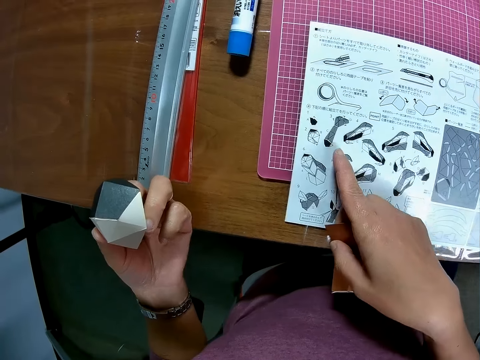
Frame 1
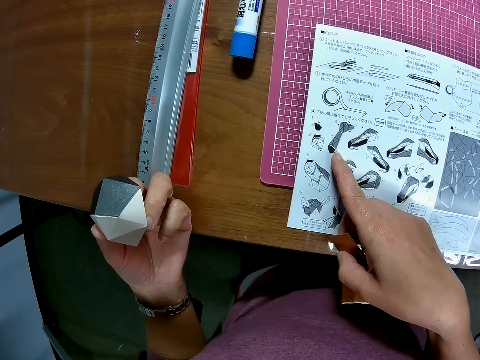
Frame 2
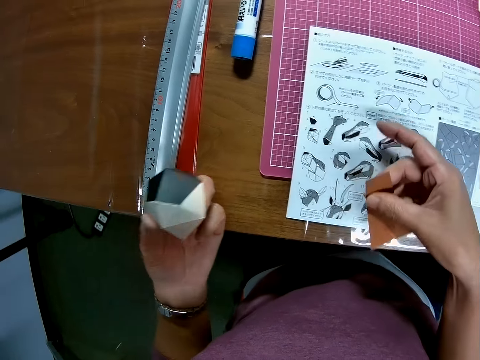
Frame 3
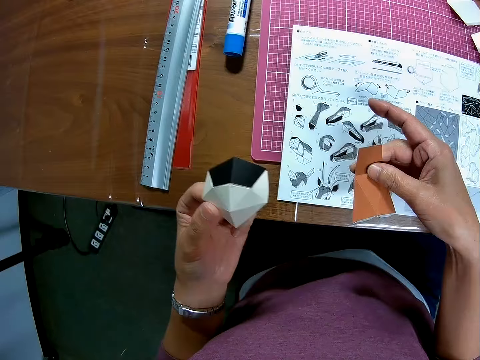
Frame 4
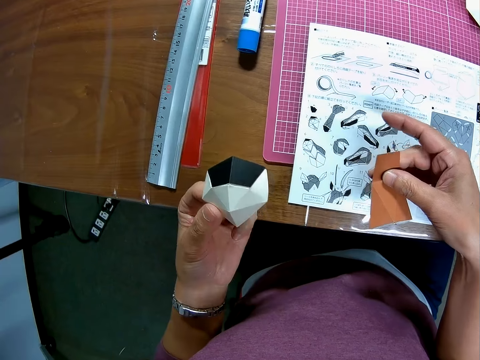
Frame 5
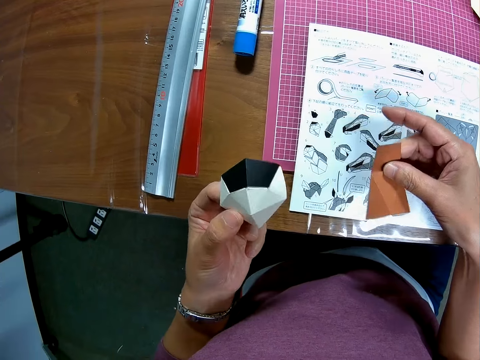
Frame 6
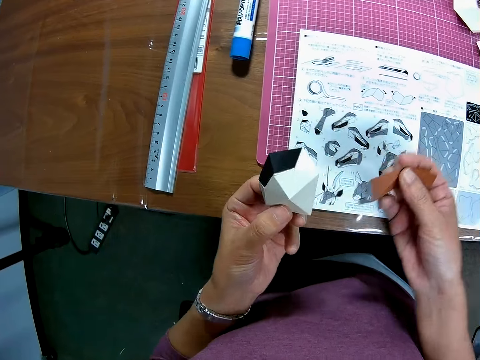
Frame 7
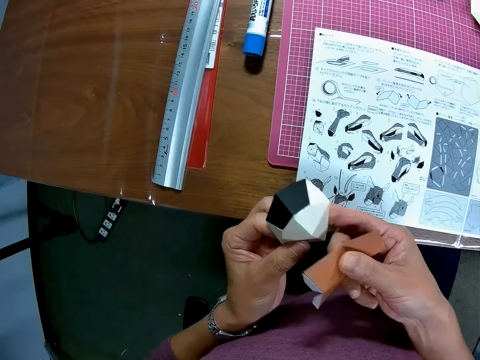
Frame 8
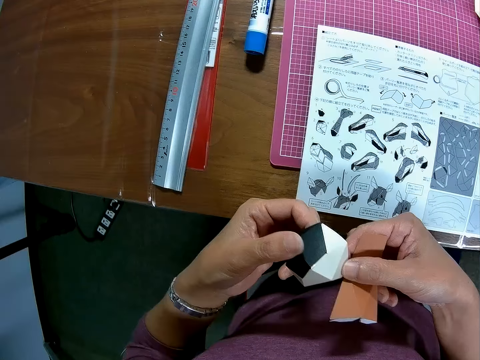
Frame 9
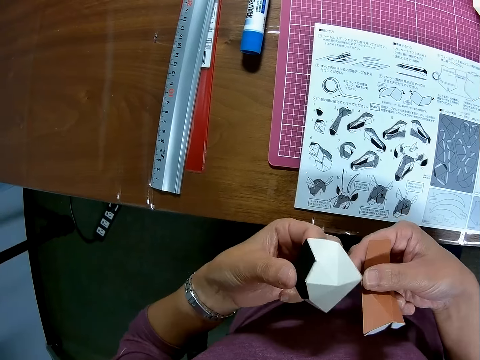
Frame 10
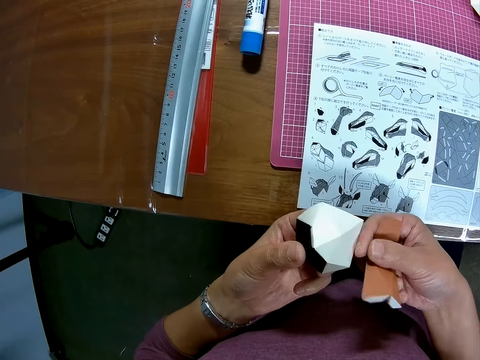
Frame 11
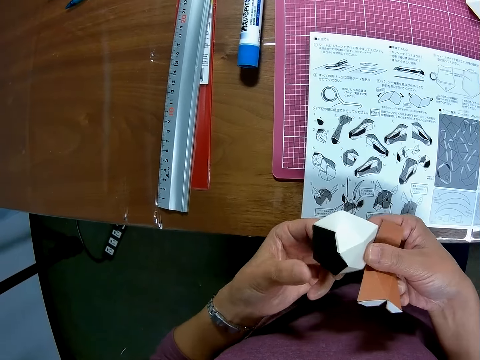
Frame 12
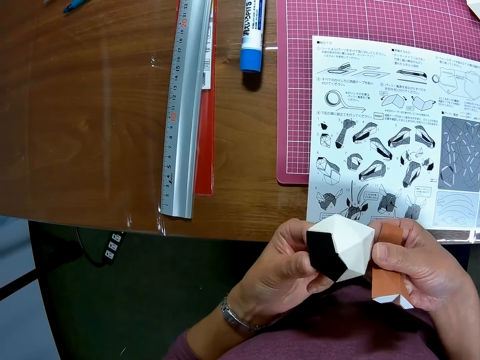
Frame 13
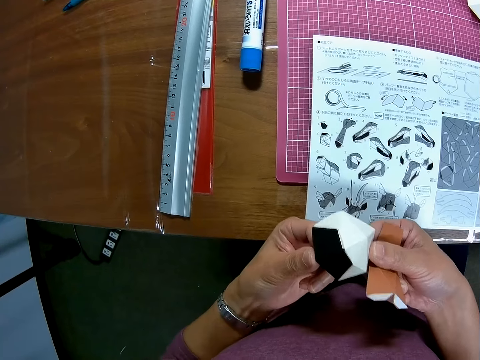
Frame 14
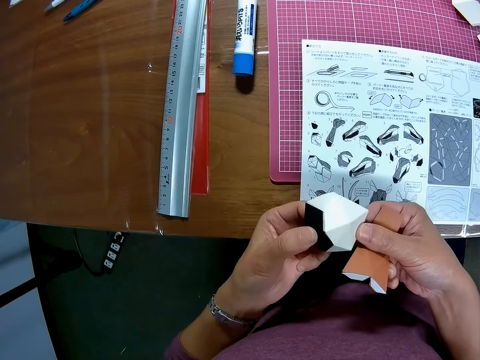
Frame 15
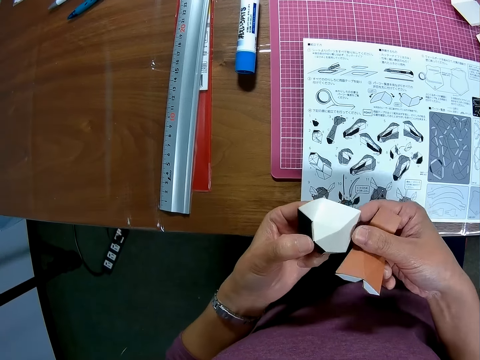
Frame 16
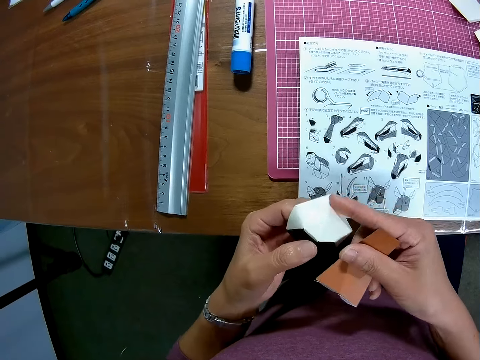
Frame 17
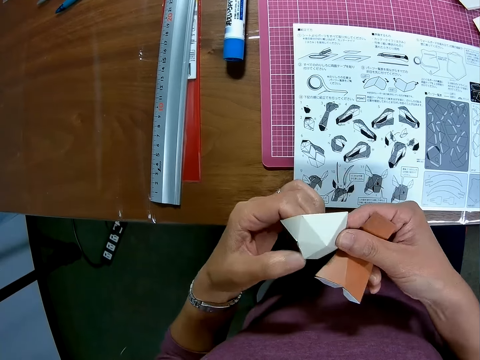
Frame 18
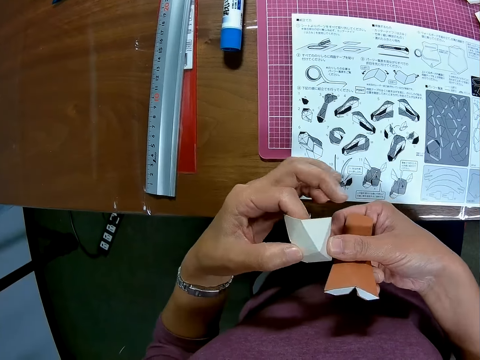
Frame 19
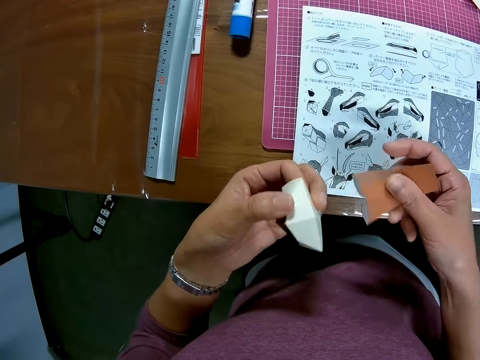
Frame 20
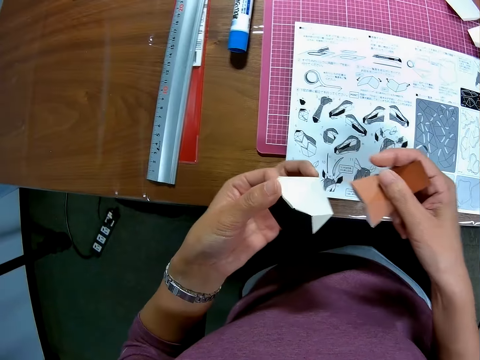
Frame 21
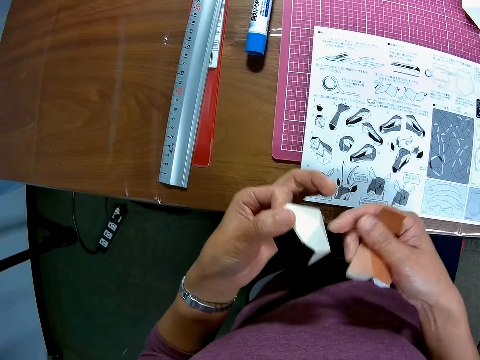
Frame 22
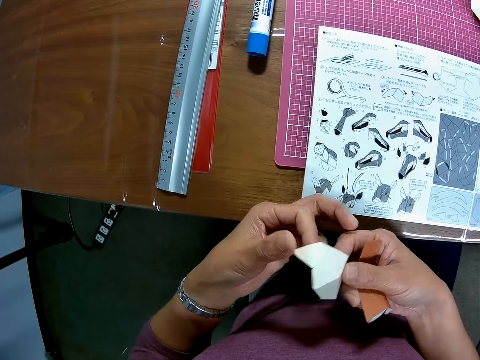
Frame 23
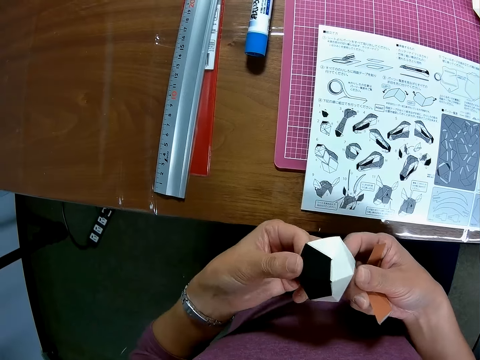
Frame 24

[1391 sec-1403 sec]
The camera wearer touches the papercraft manual booklet on the table. They look at the cardboard. They touch the cardboard. They adjust the edges of the joined black and white papercraft pieces.

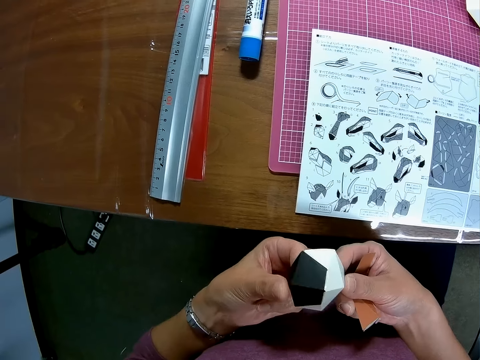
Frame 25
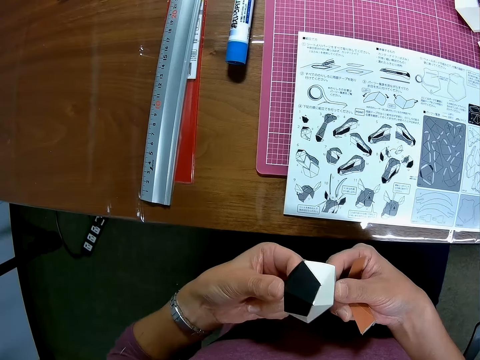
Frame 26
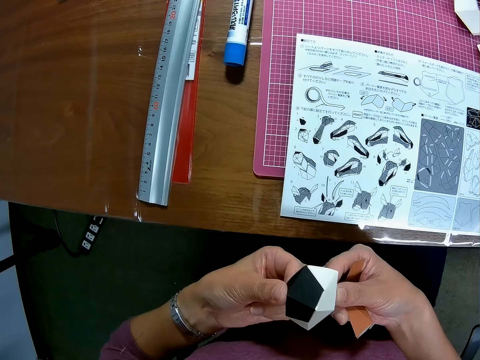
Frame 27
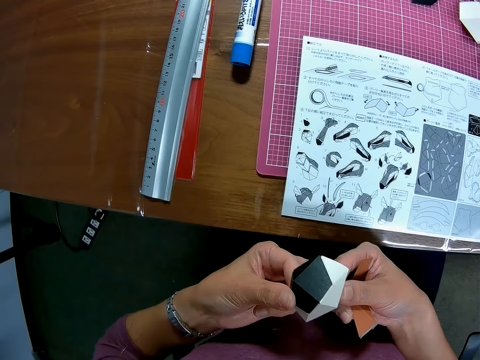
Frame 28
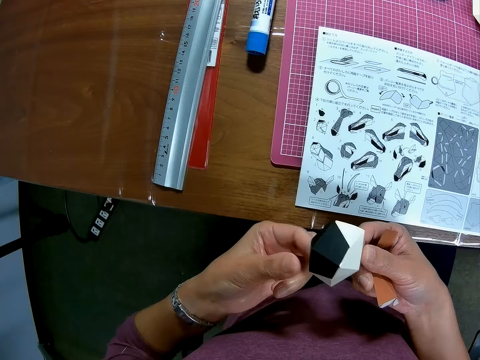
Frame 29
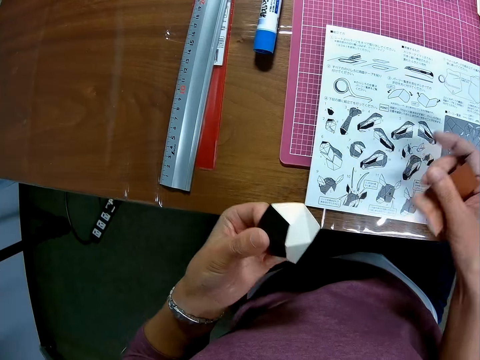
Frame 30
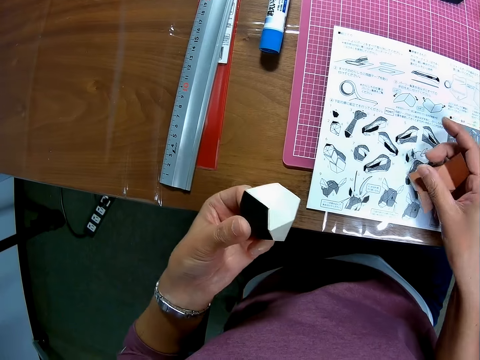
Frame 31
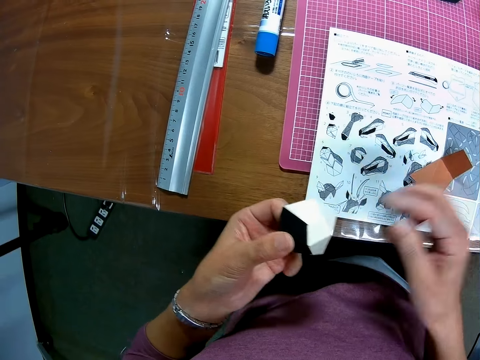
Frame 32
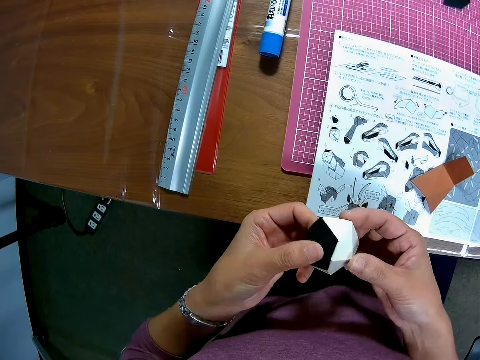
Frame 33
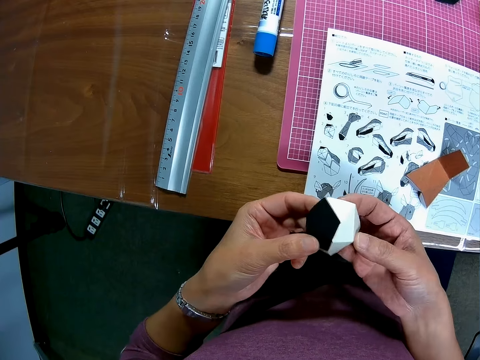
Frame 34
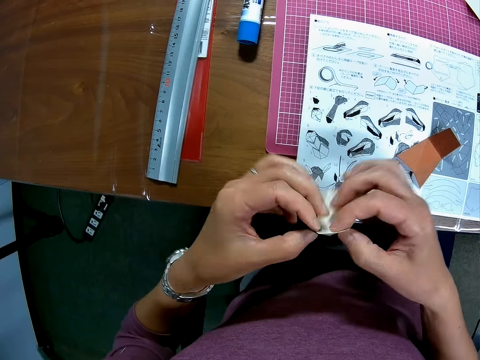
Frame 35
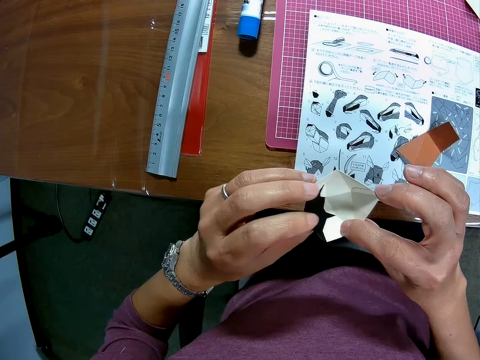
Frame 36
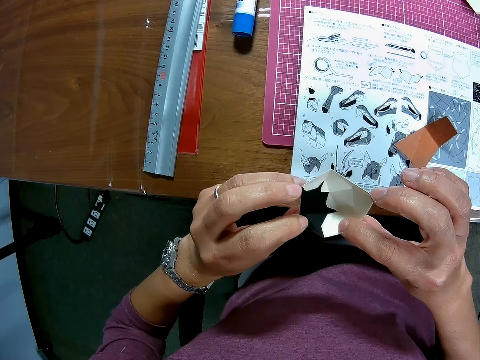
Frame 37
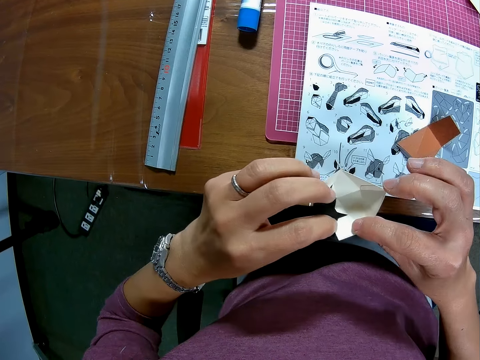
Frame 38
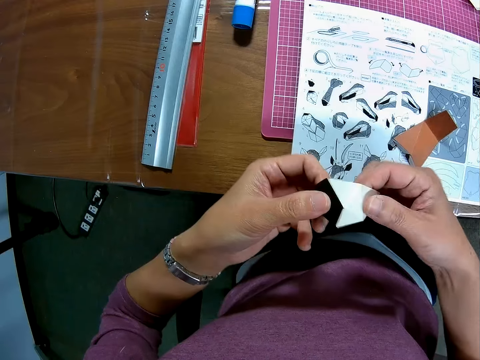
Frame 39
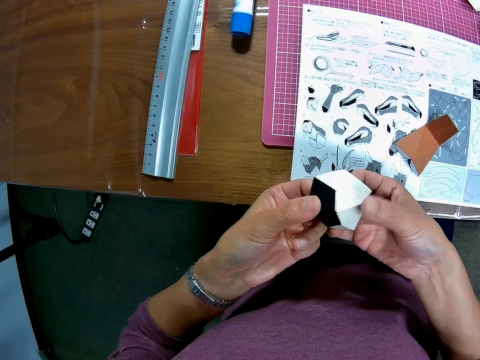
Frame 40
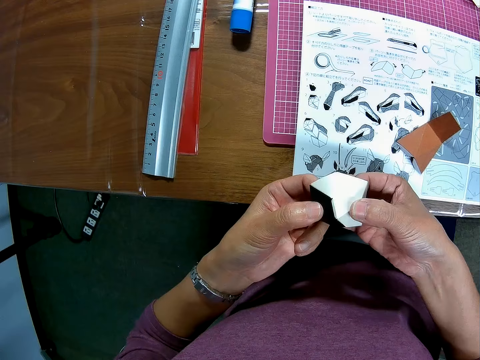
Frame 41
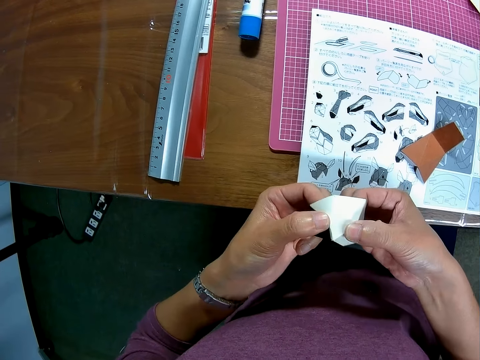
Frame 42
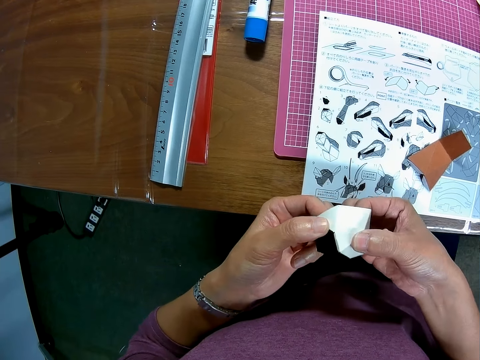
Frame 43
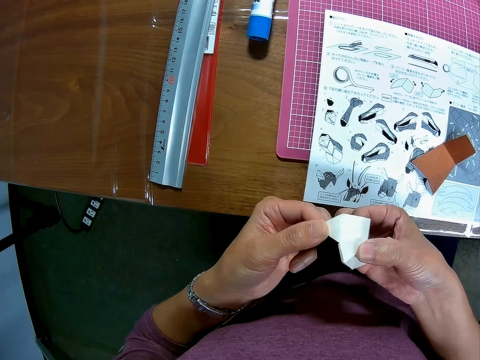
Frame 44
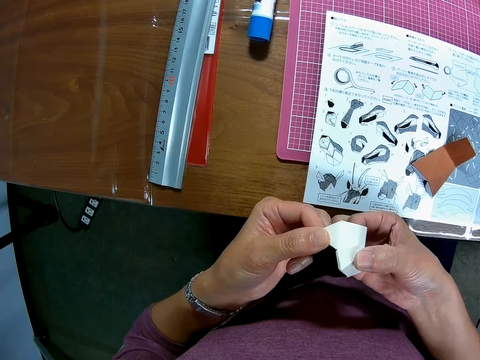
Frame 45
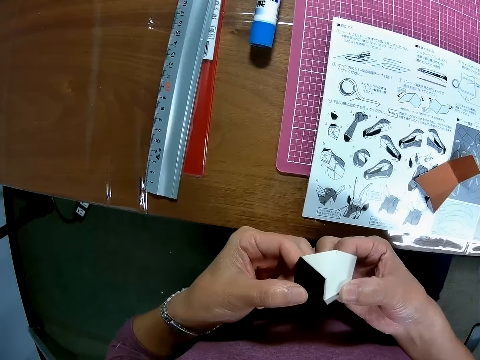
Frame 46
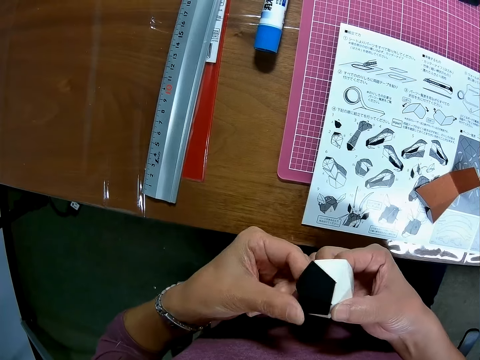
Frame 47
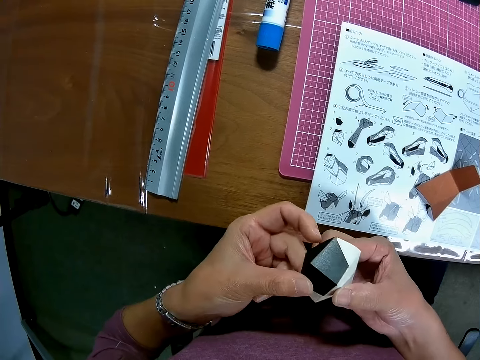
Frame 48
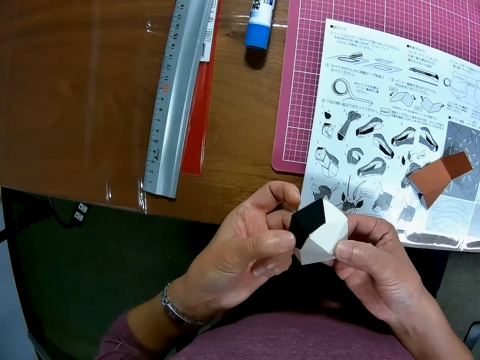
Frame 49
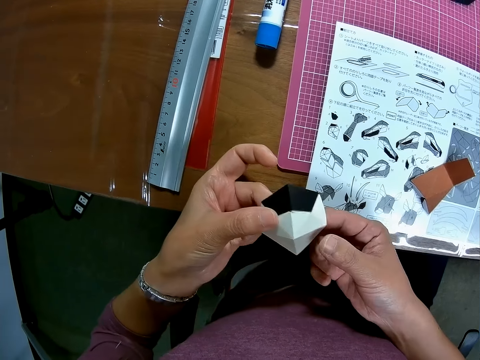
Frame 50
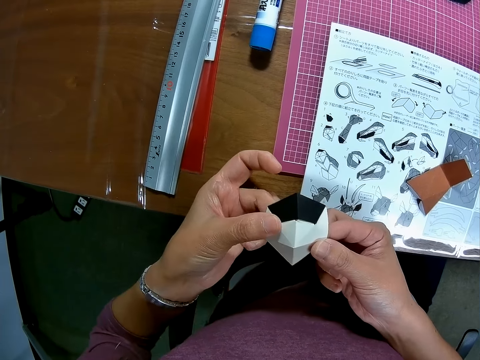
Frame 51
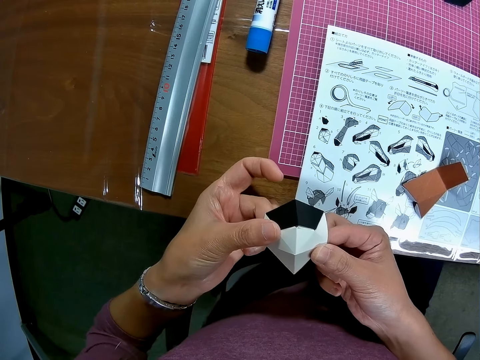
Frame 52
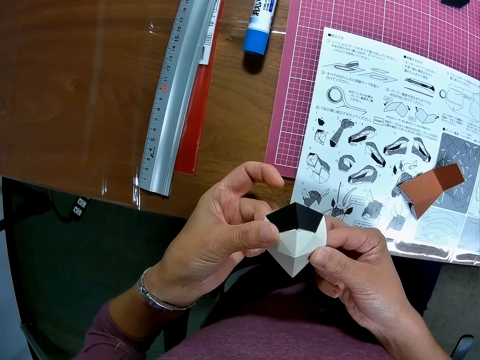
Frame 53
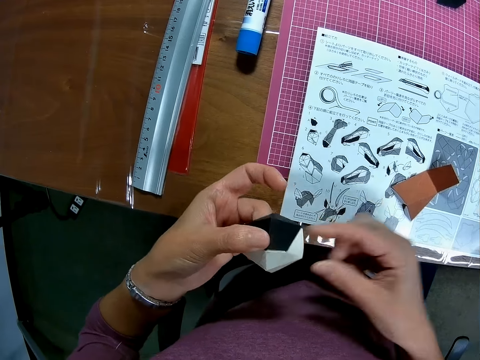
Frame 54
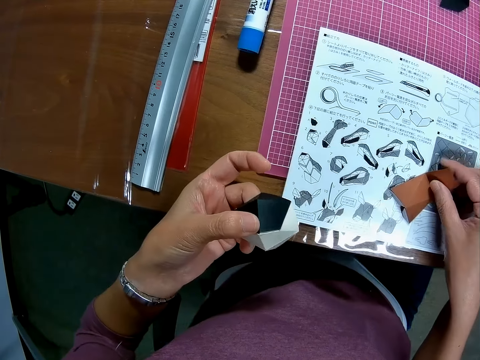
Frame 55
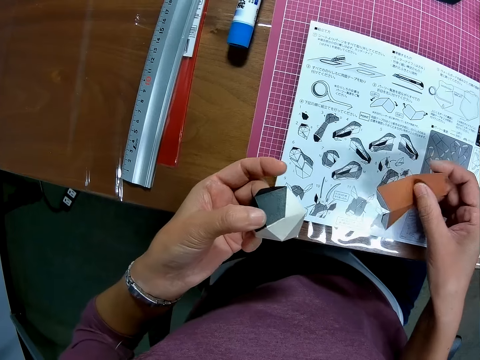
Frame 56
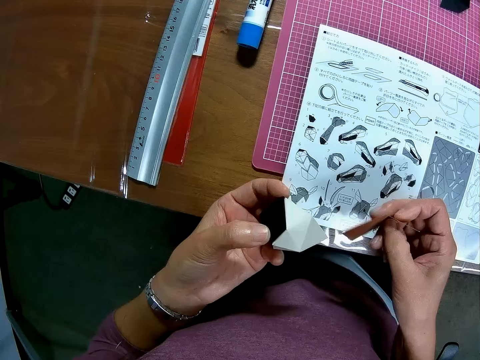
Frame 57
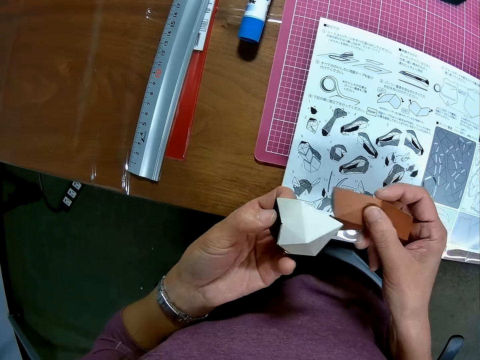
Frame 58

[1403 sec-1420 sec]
The camera wearer drops the brown papercraft piece or cardboard on the table. They adjust the edges of the joined black and white papercraft pieces. They look at the cardboard. They pick up the brown papercraft piece from the table.
